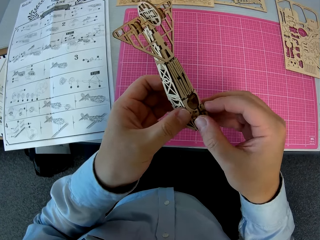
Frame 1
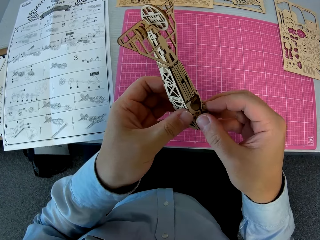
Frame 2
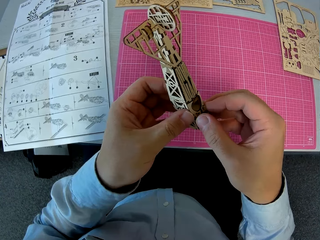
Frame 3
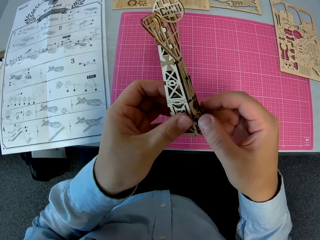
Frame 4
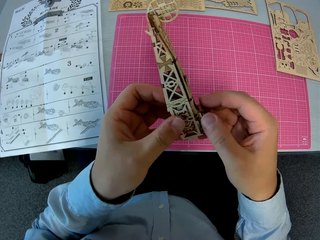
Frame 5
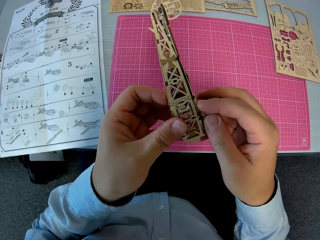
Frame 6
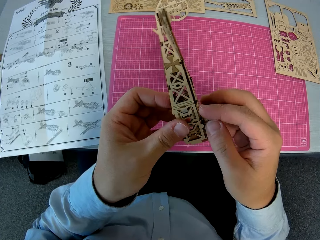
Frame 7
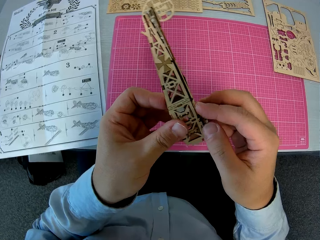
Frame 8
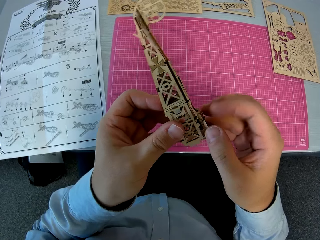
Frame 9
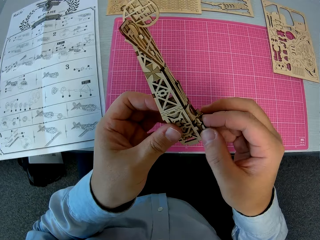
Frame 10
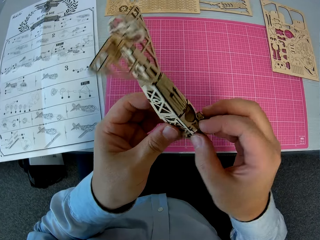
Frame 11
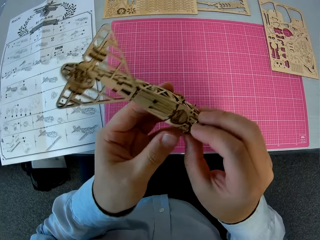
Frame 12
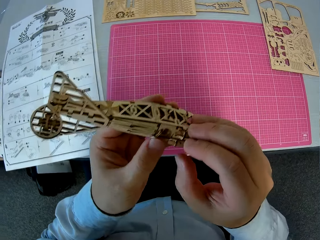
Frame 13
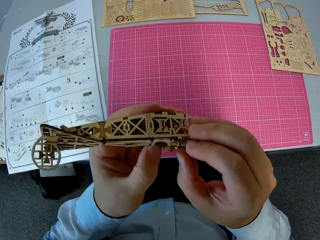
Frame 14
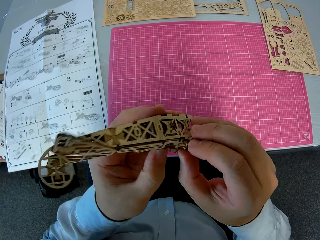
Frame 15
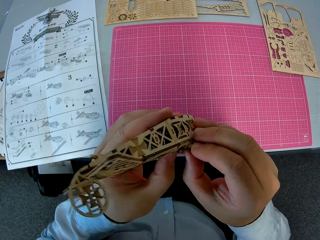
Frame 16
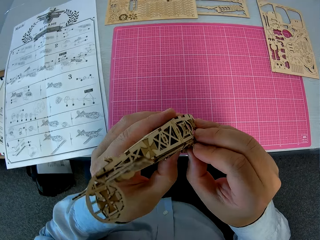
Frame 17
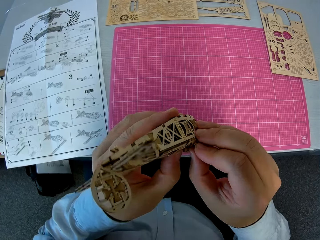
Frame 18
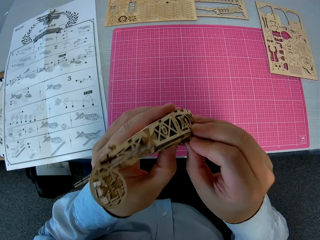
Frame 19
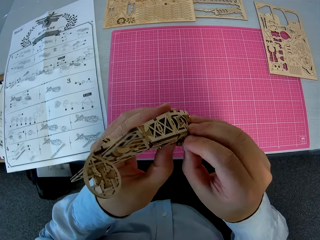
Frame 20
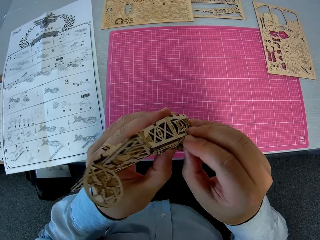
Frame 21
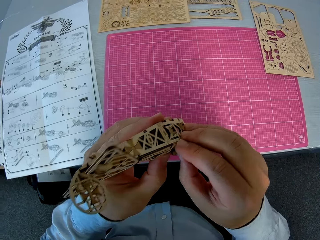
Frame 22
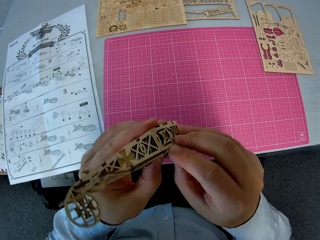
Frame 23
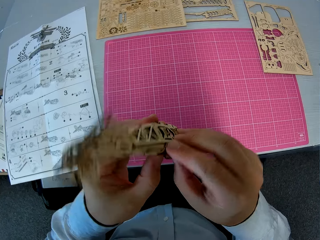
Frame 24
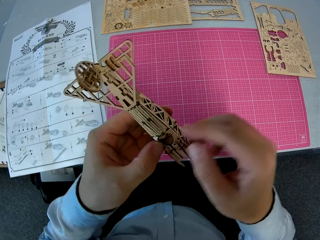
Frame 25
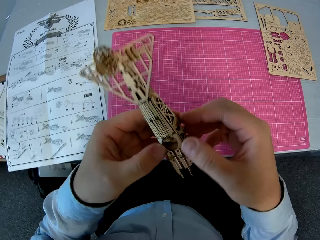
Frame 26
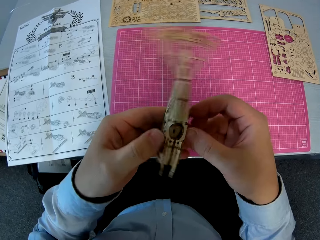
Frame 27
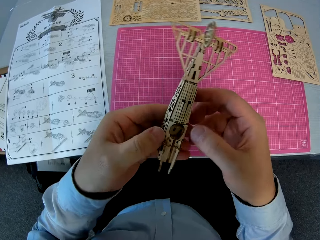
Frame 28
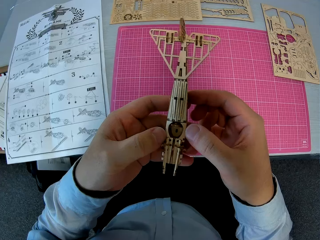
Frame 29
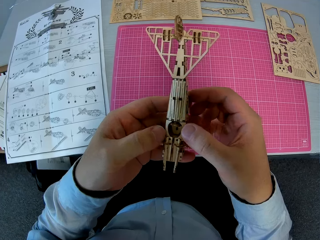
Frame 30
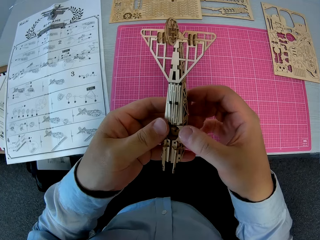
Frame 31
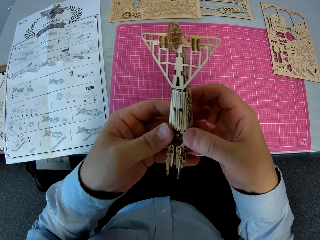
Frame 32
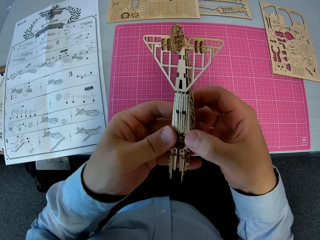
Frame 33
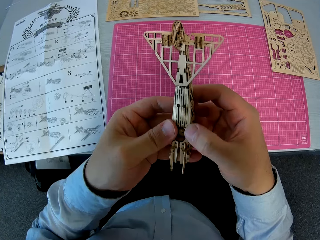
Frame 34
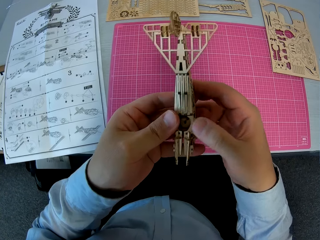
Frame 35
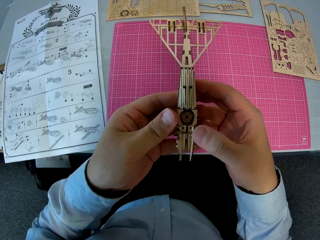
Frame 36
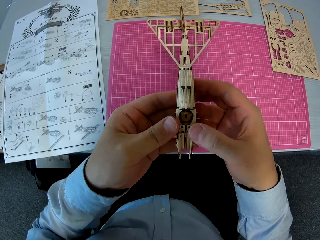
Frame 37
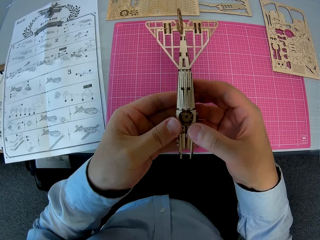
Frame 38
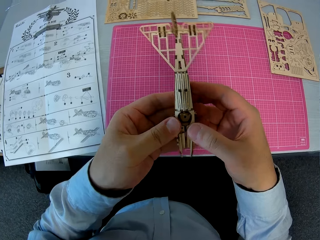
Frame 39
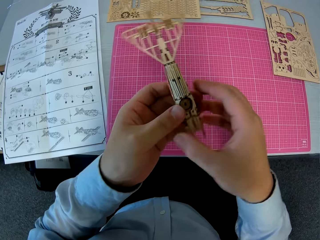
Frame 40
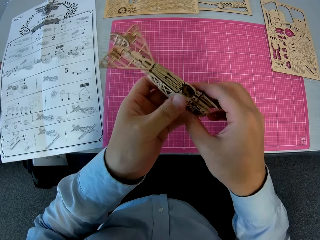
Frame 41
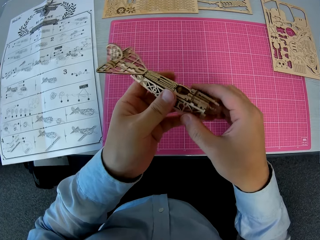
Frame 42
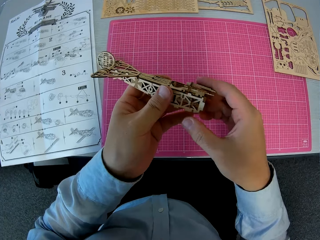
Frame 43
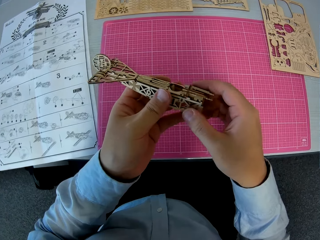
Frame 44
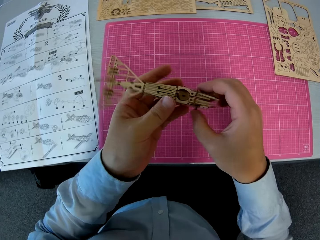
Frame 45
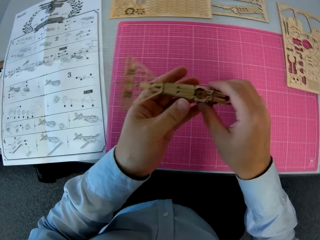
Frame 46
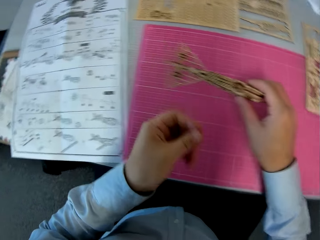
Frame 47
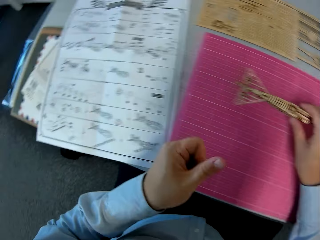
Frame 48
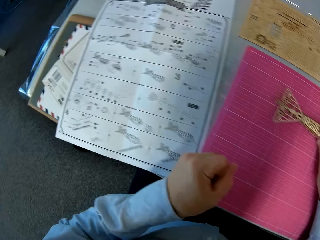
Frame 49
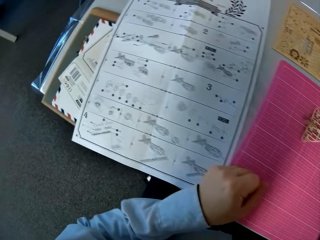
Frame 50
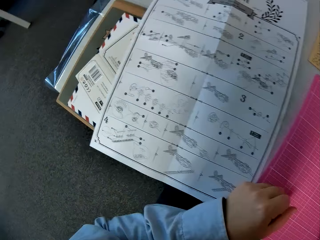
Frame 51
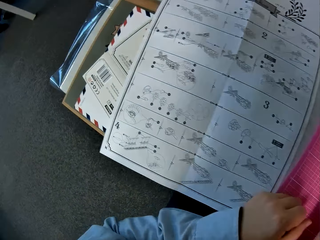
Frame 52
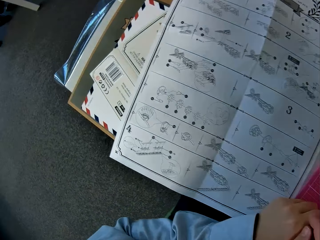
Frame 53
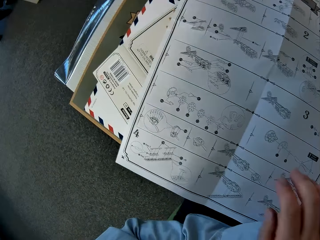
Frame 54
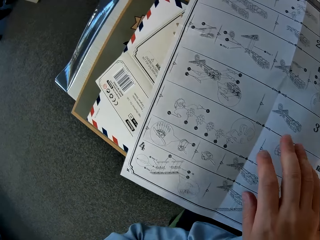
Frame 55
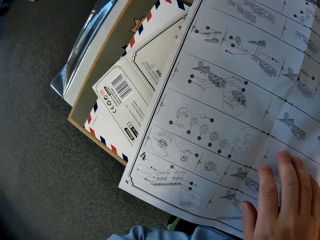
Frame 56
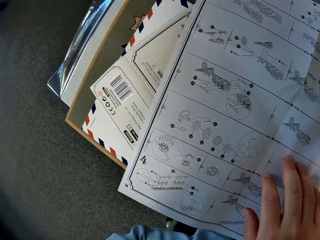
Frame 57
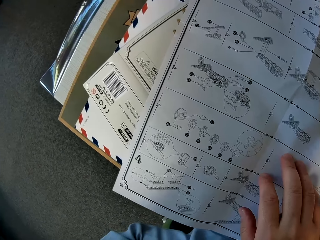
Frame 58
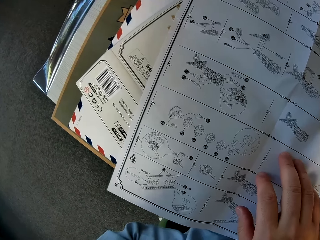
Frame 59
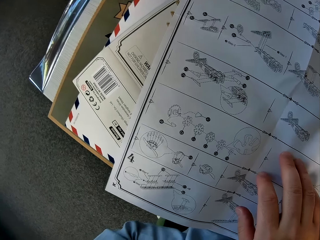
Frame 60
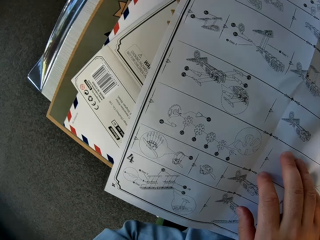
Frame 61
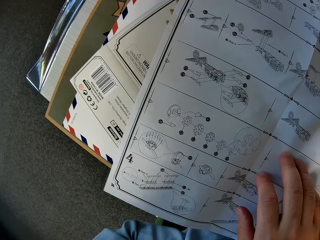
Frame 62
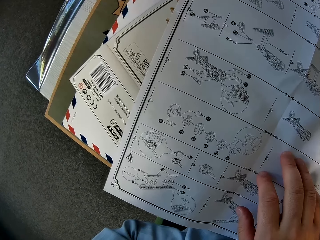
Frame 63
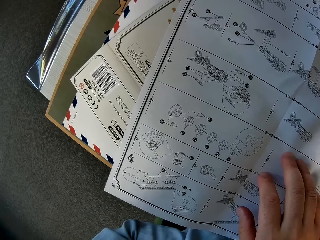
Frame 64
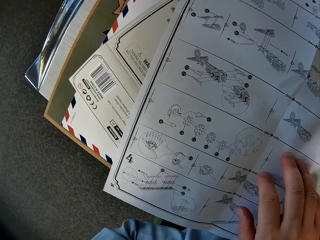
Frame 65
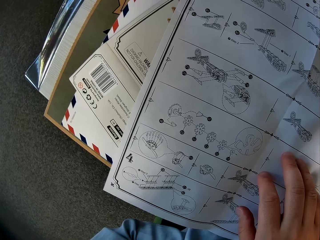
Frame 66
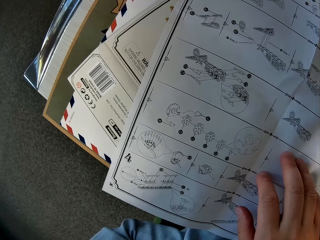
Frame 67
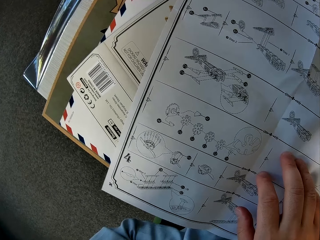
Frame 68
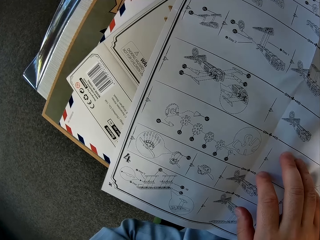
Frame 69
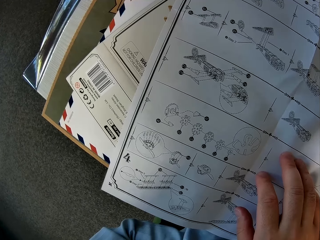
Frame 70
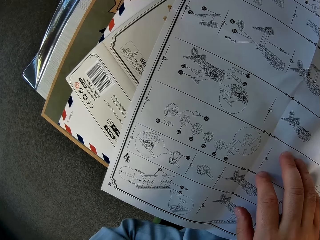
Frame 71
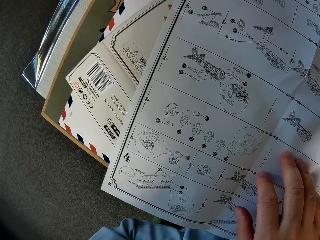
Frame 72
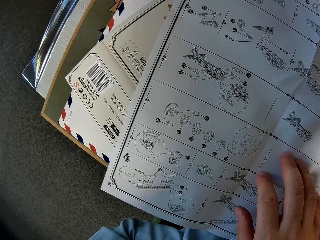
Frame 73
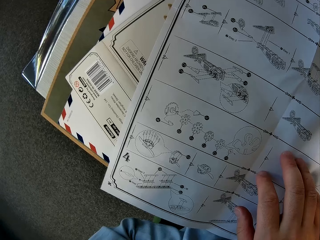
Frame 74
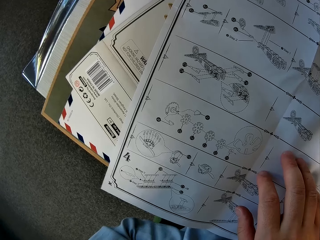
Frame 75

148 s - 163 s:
The camera wearer places the assembled wooden pieces on the cutting sheet on the desk. He looks at the instruction manual. He places his right hand on the instruction manual.

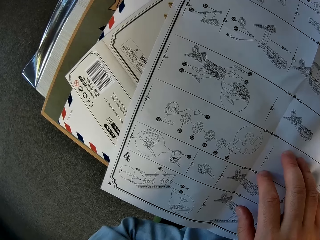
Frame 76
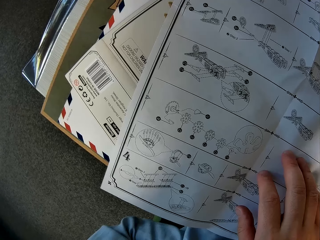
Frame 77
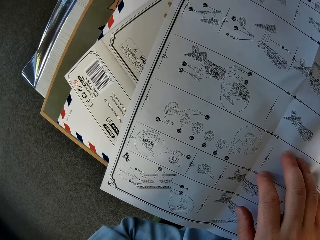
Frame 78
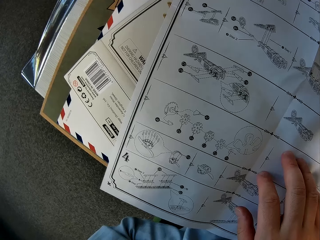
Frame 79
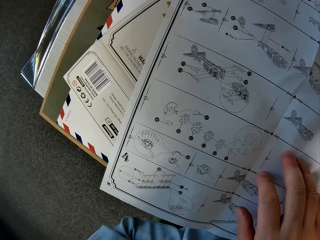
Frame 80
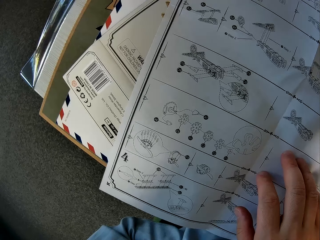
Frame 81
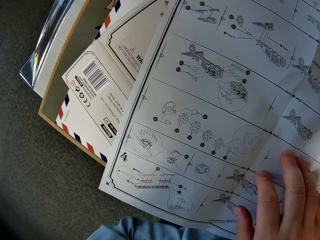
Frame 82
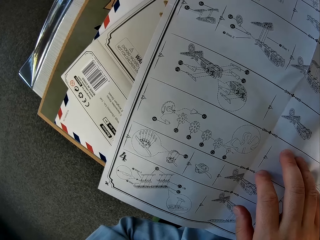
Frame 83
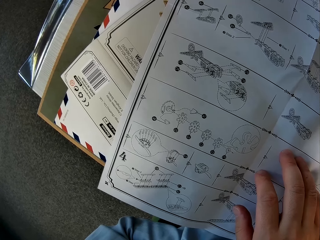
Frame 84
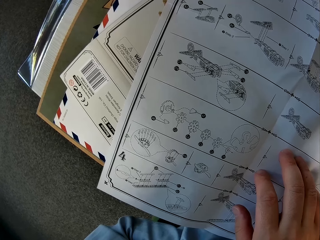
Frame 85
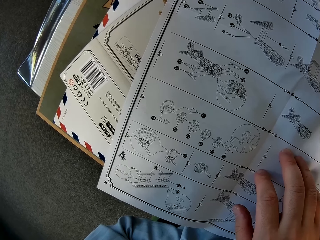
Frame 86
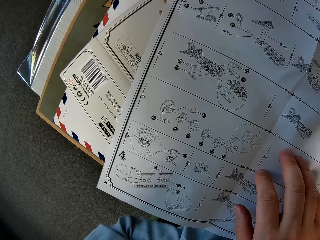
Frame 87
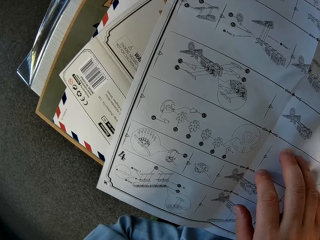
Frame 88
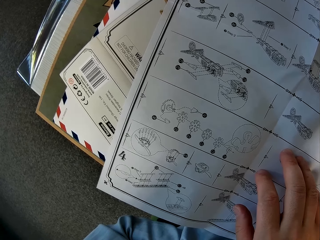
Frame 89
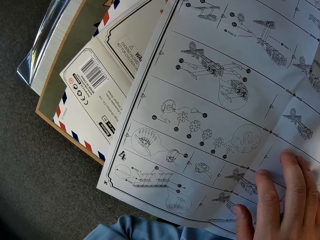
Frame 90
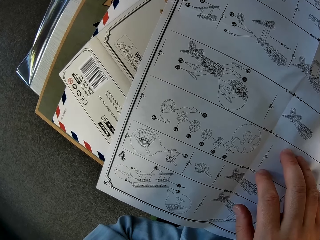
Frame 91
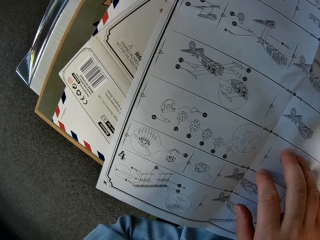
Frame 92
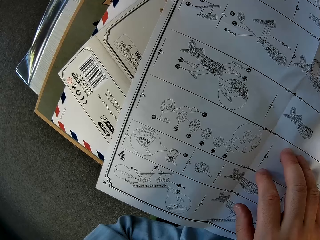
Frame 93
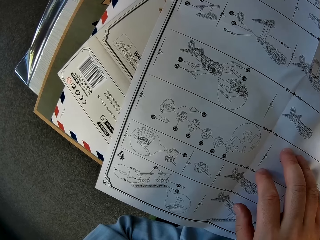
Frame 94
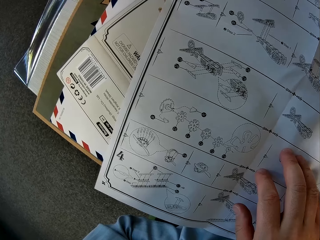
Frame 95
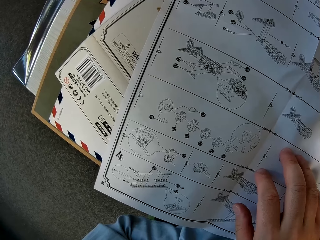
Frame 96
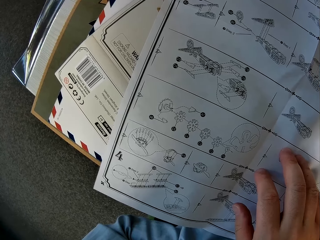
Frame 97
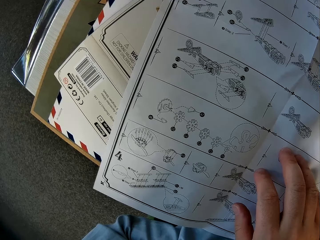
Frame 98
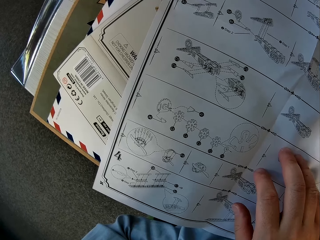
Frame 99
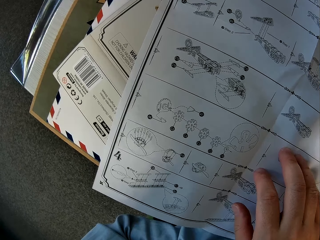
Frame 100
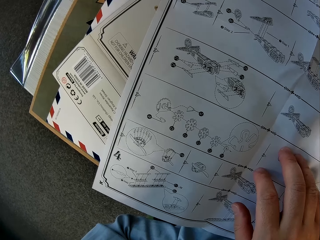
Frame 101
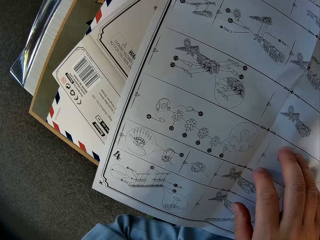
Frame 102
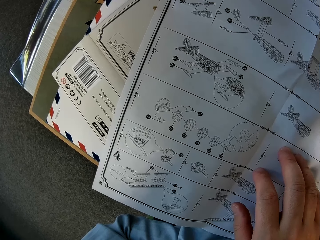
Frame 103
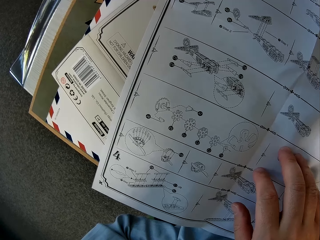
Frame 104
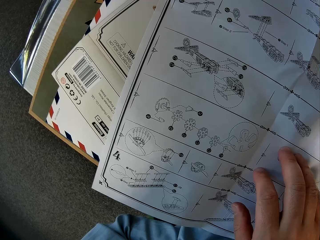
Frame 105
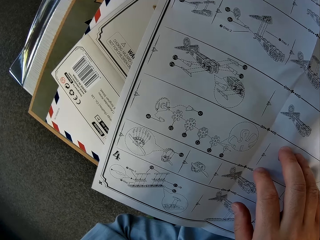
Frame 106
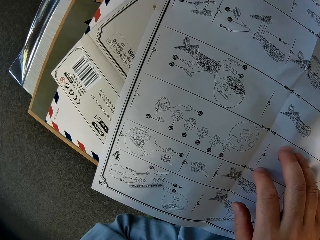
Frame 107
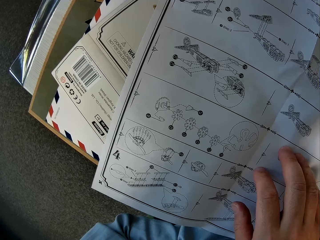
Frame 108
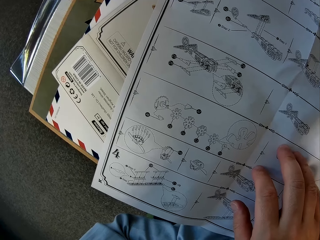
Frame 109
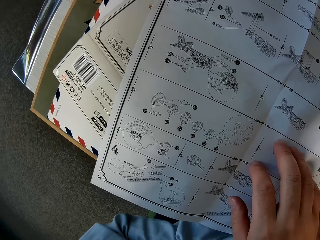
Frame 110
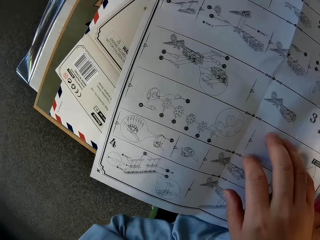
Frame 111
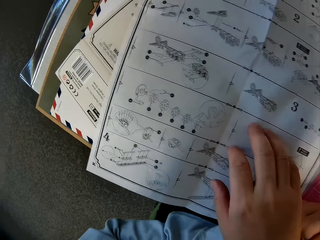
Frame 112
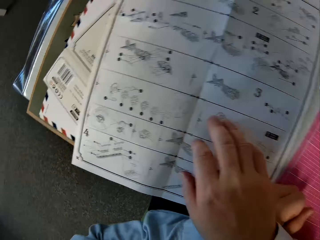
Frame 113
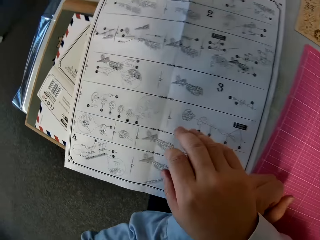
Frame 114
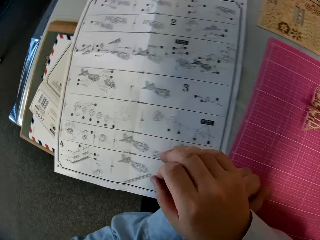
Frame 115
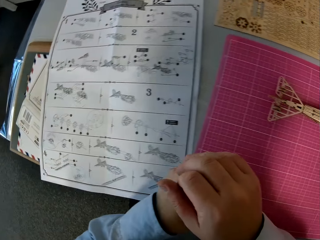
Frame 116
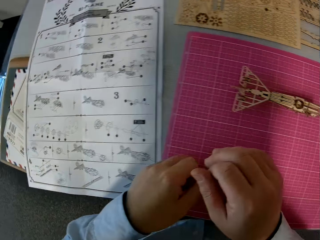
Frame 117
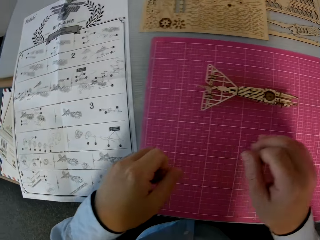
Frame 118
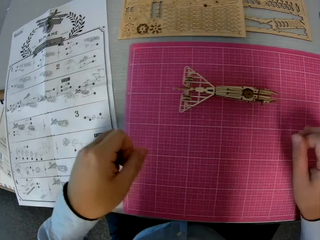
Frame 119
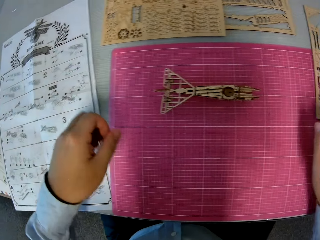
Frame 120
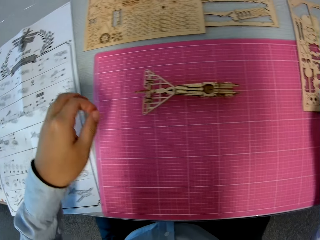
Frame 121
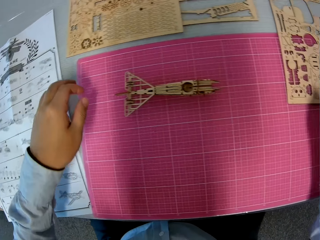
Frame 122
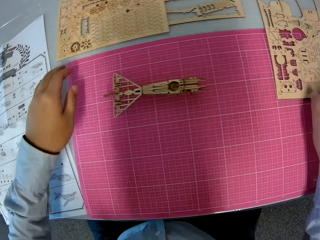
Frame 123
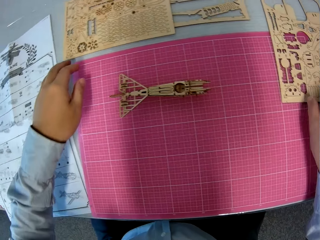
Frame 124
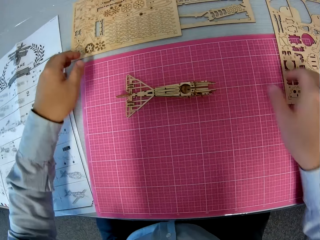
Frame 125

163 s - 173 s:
The camera wearer stretches his right hand towards a wooden sheet at the right on the cutting sheet.
